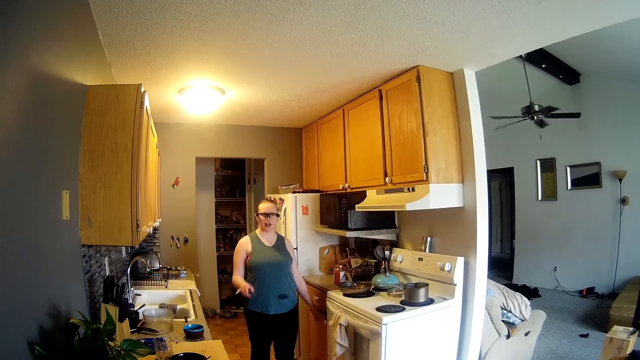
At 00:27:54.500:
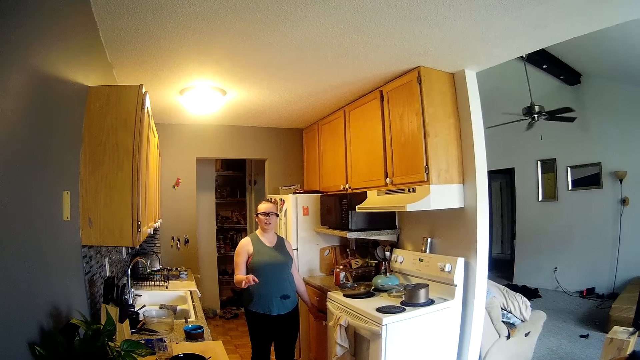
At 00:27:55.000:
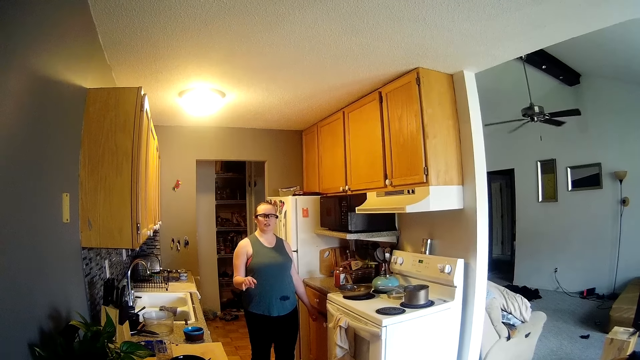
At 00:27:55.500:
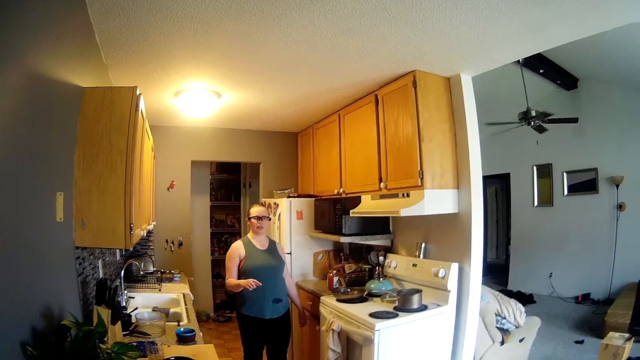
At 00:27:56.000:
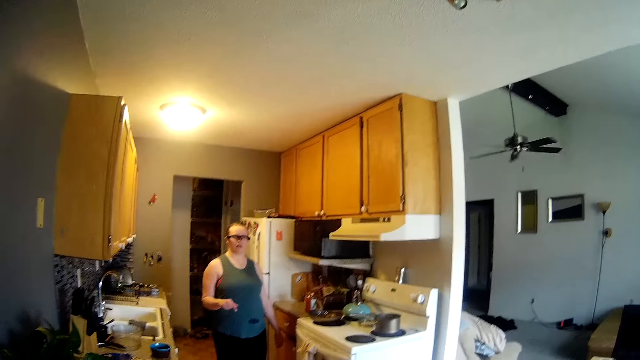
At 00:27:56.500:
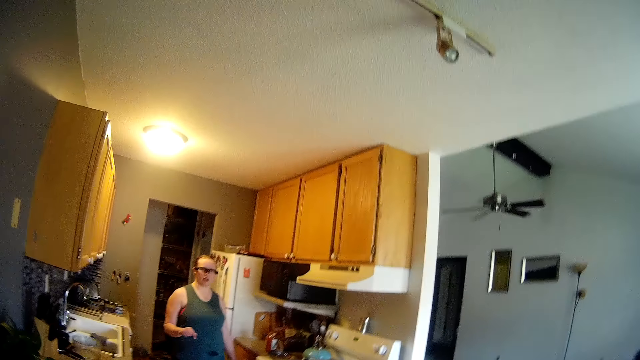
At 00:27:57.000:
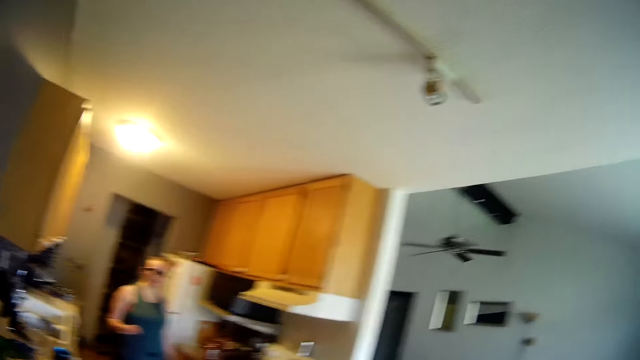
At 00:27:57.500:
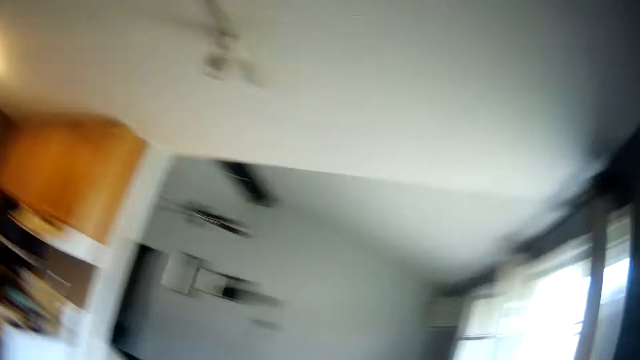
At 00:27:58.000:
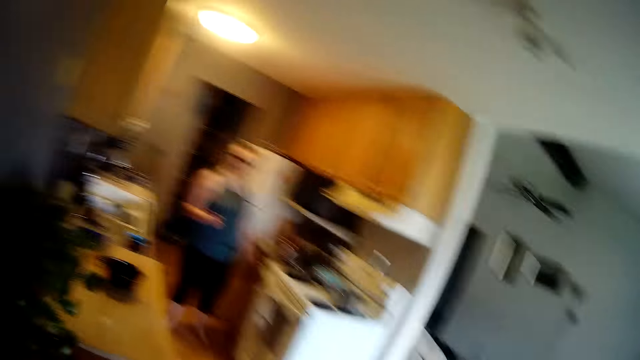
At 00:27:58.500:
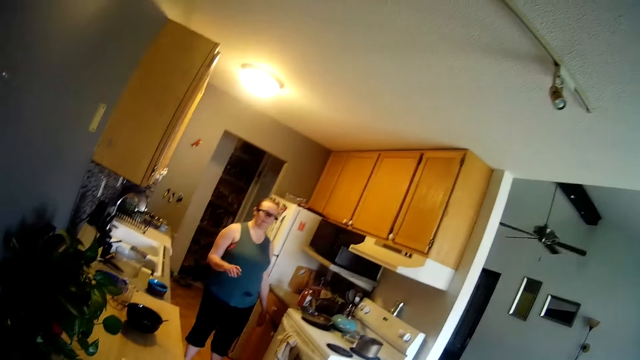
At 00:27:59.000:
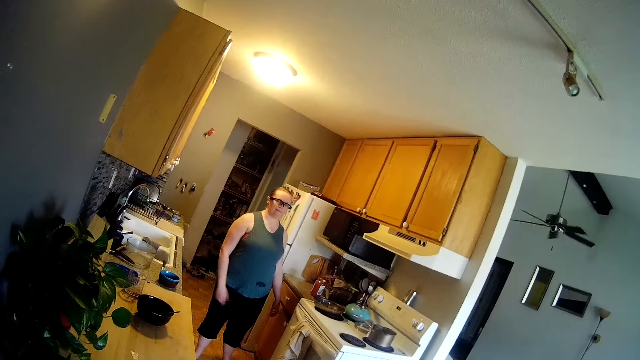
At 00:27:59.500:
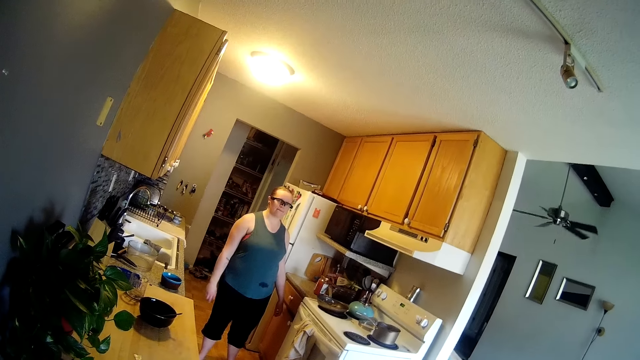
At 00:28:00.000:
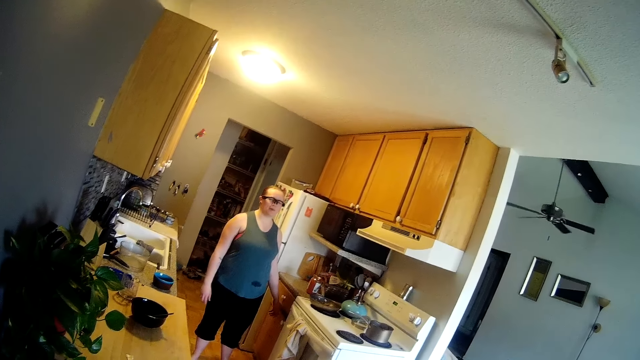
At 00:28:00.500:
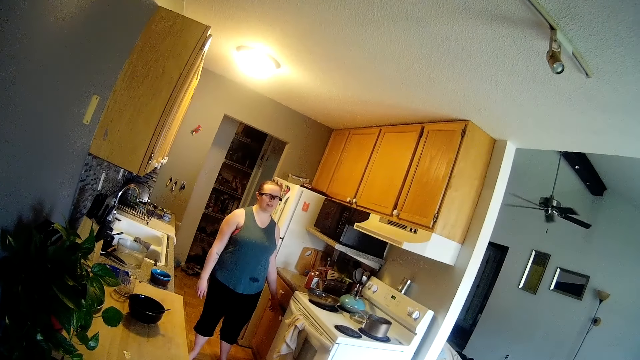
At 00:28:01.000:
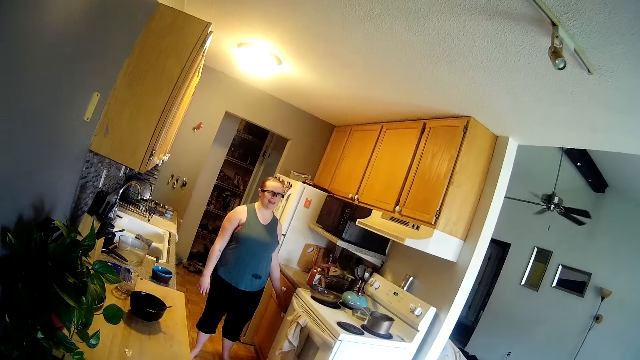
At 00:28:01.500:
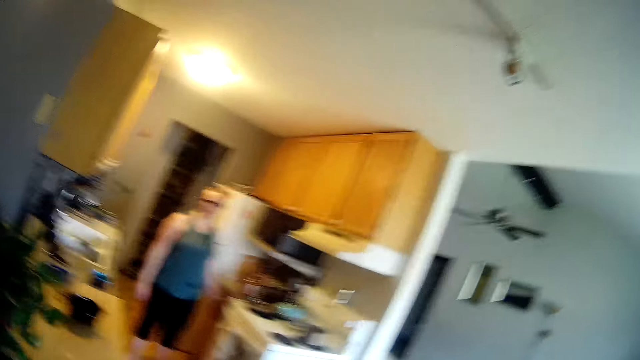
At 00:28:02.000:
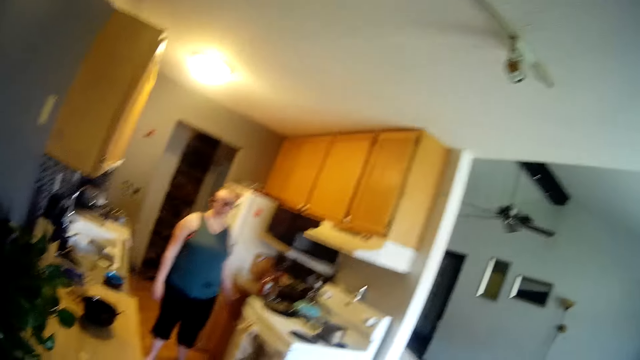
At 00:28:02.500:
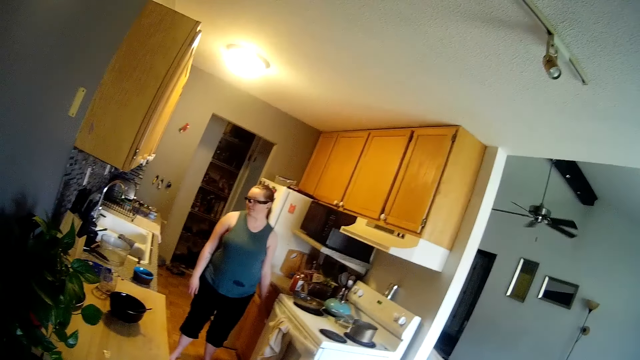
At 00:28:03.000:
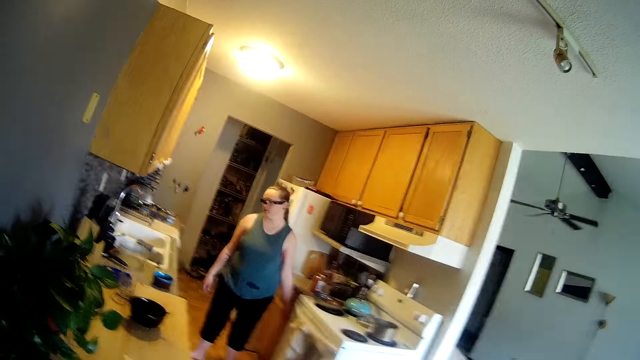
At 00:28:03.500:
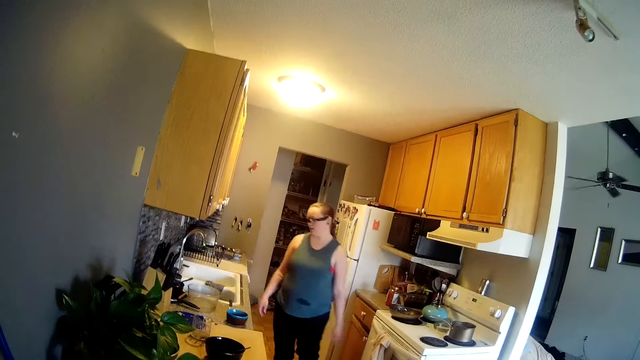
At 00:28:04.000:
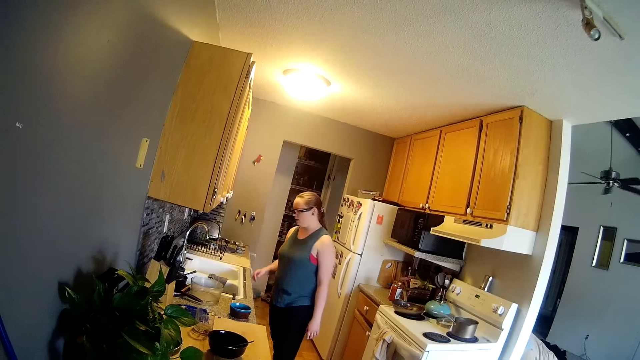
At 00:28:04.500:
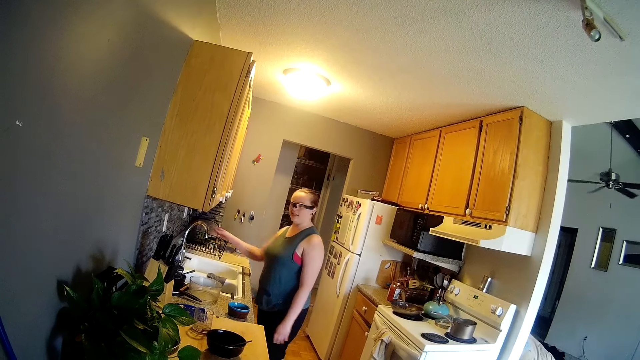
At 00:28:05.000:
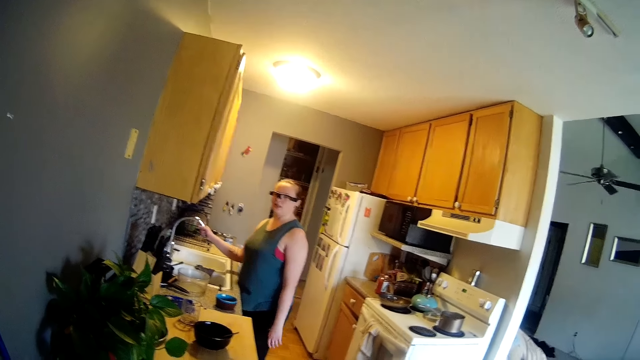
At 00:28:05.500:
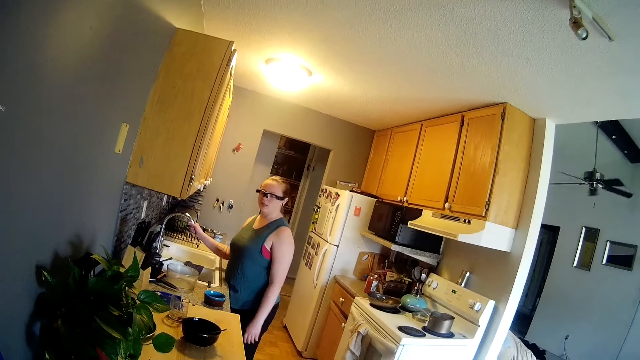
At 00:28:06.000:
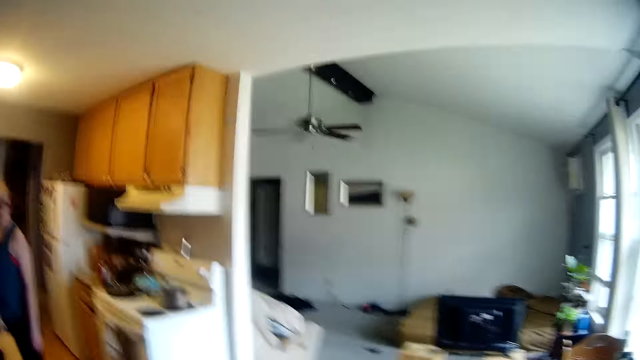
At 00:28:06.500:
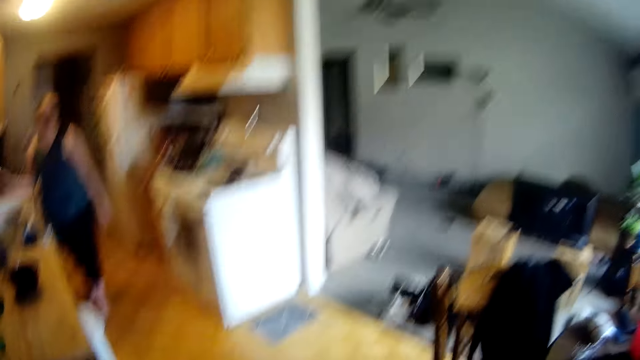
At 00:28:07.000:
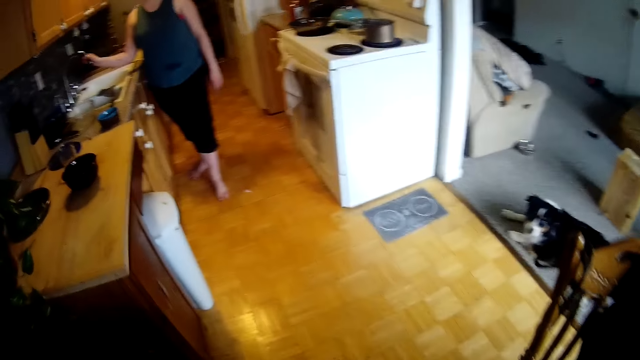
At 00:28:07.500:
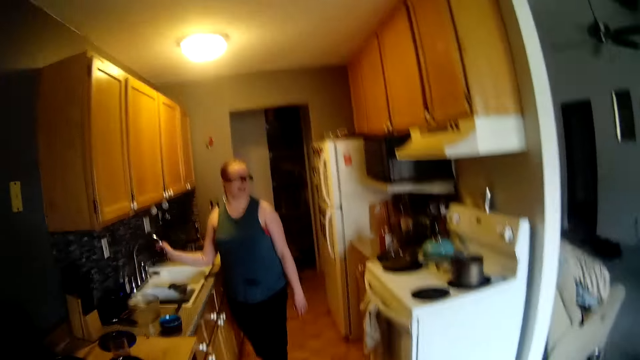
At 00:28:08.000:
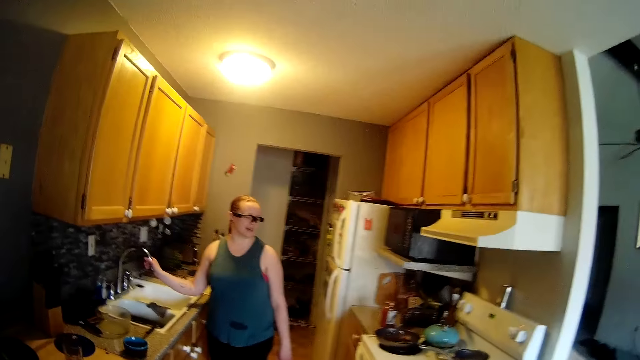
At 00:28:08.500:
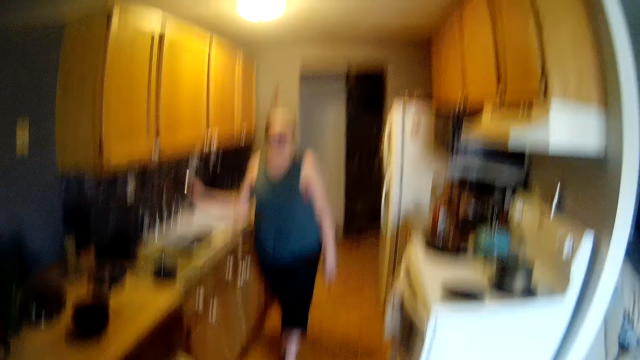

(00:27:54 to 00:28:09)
A woman gestures with her hand. The camera wearer looks around the house. The woman moves towards the sink and turns a kitchen faucet with her right hand. She holds the tap. The camera wearer looks around the house.

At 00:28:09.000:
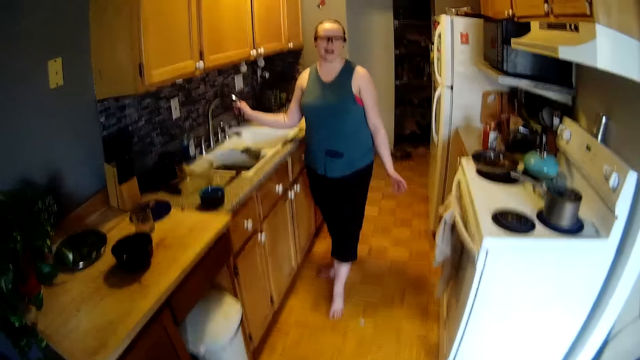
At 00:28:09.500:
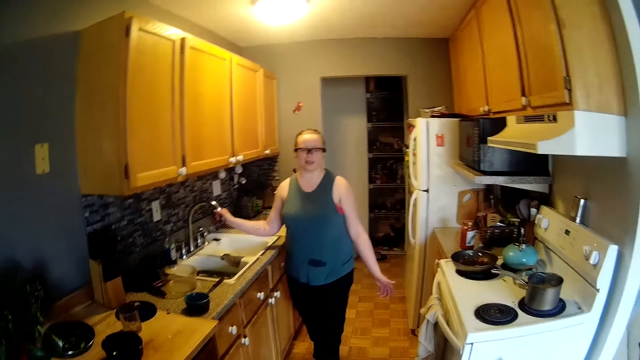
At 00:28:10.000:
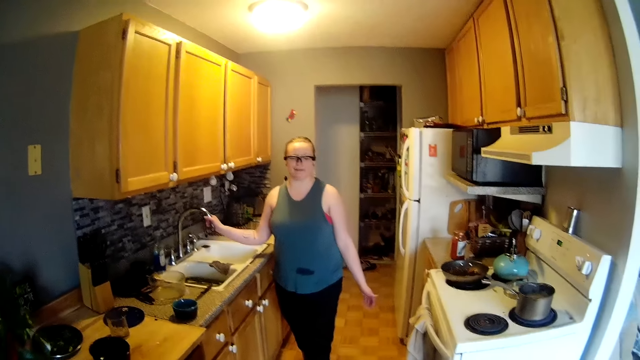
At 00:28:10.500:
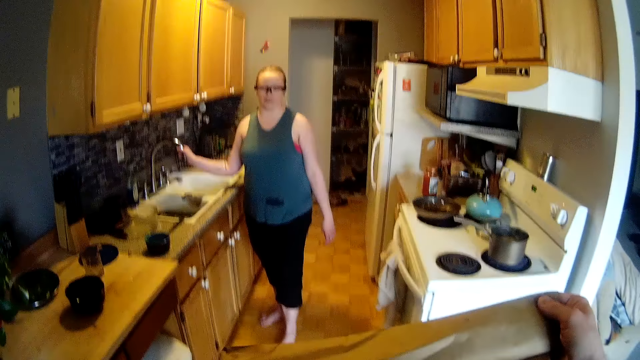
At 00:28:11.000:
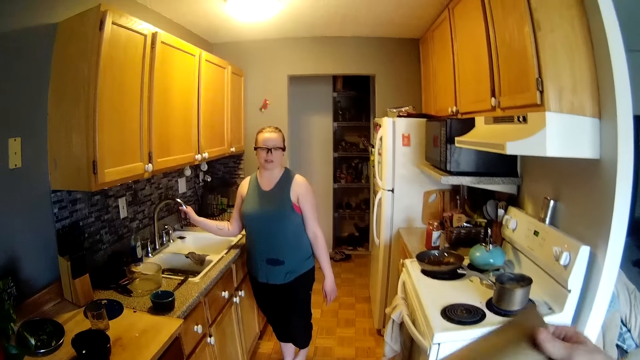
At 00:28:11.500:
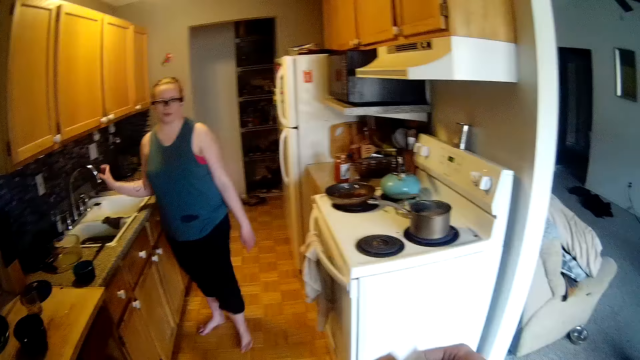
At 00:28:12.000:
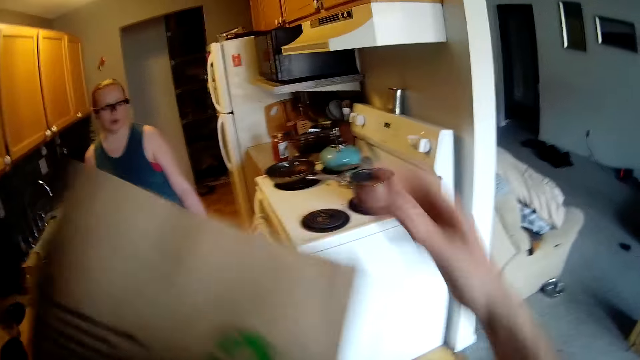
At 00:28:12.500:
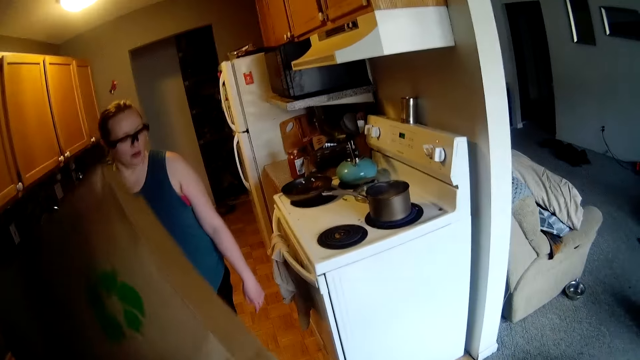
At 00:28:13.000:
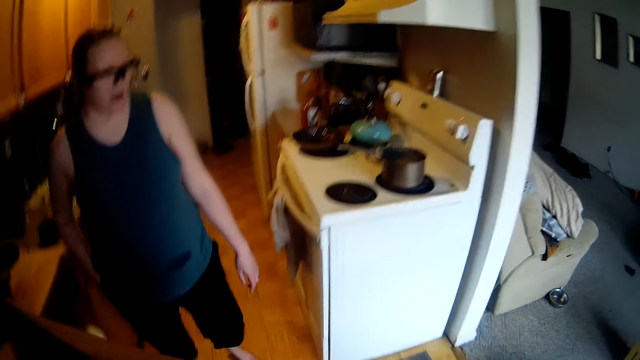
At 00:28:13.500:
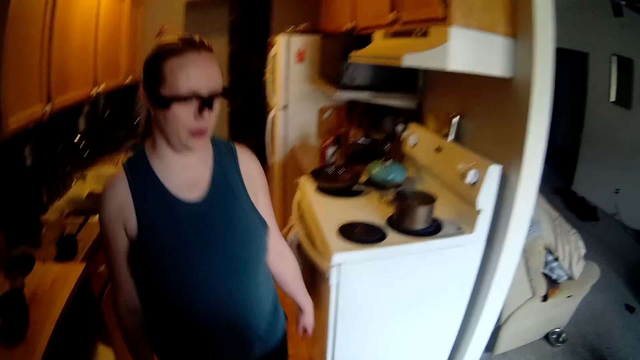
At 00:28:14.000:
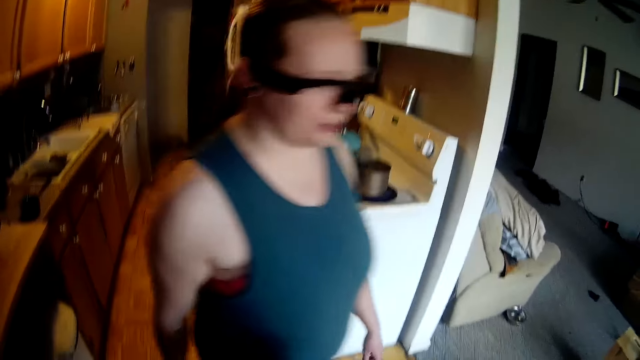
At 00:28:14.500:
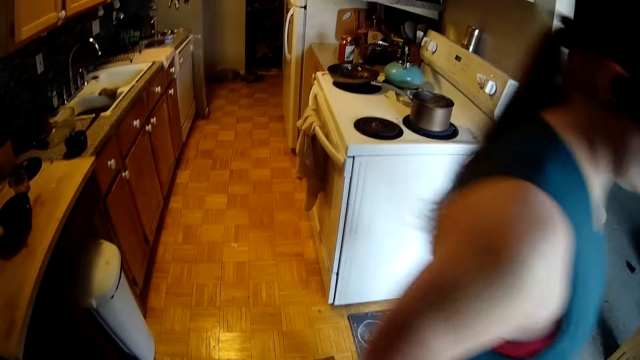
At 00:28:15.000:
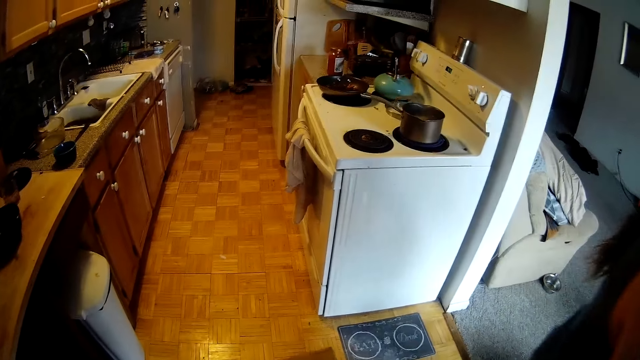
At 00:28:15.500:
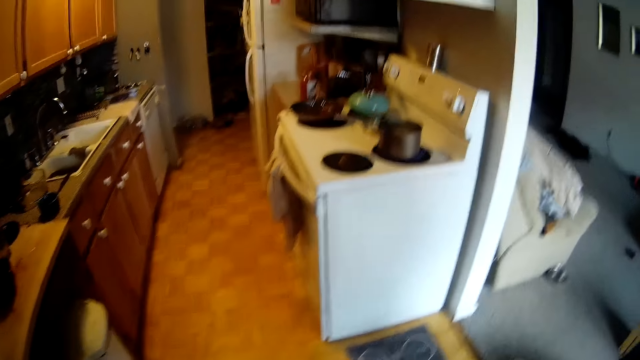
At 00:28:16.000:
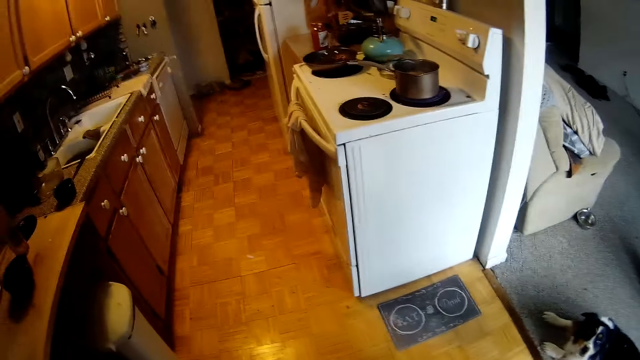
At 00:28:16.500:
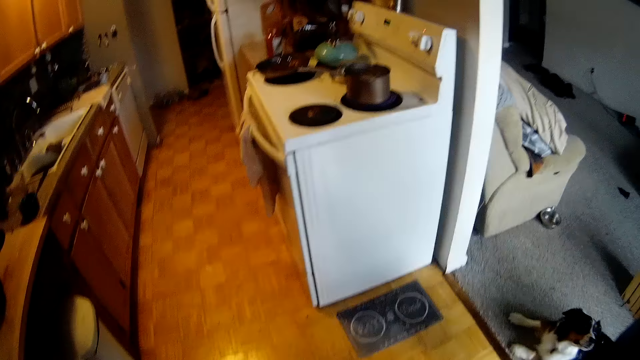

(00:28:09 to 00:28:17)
The camera wearer holds the paper bag with both hands. They look inside the shopping bag. A woman walks towards the camera wearer. The camera wearer lifts the shopping bag. The woman walks past the camera wearer and stands beside the camera wearer.
